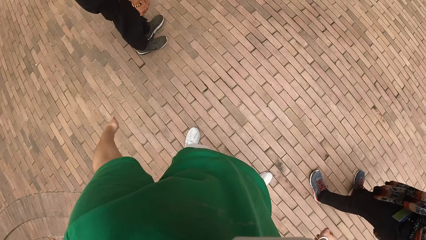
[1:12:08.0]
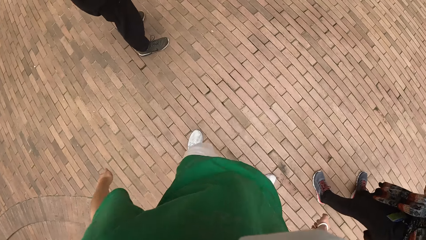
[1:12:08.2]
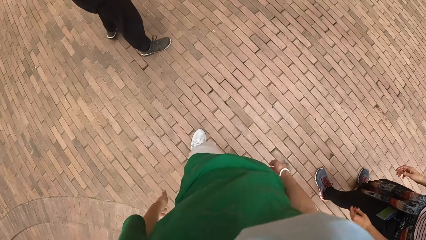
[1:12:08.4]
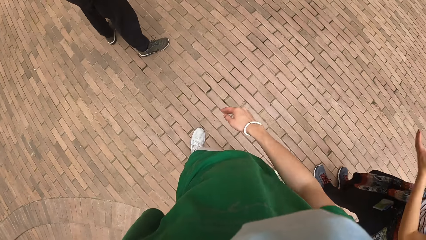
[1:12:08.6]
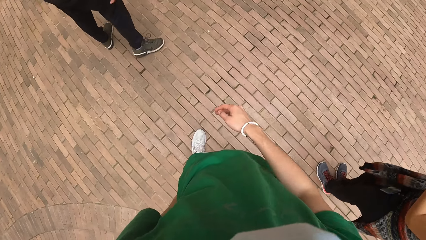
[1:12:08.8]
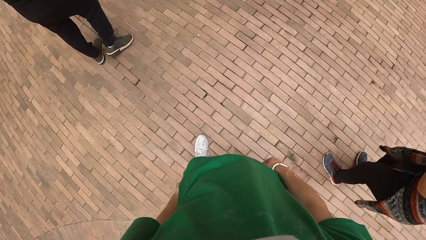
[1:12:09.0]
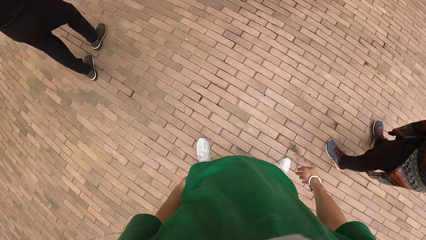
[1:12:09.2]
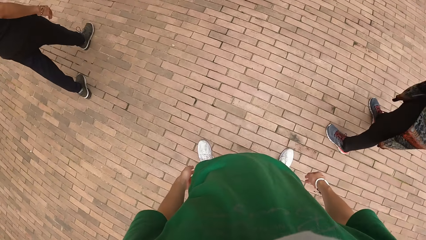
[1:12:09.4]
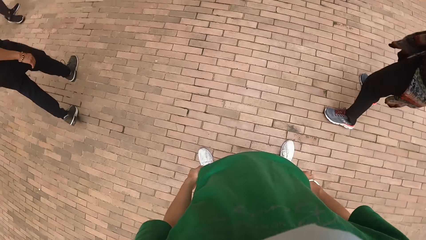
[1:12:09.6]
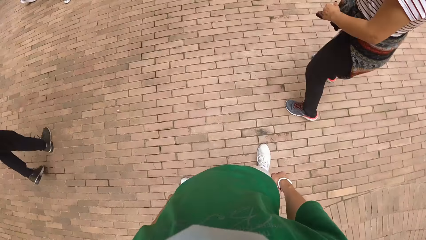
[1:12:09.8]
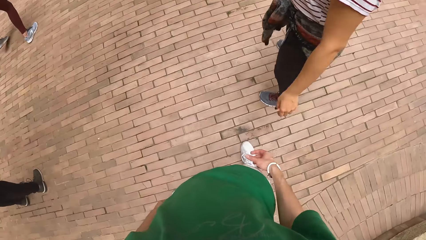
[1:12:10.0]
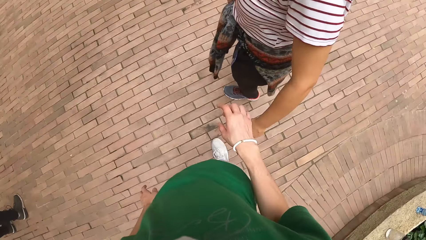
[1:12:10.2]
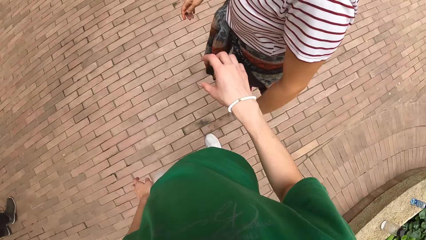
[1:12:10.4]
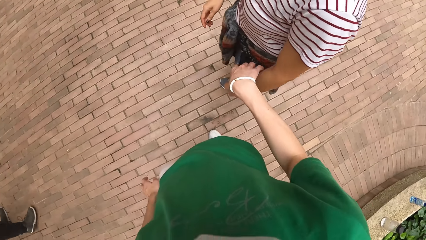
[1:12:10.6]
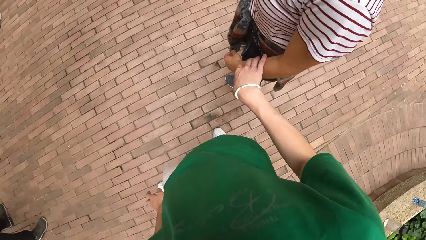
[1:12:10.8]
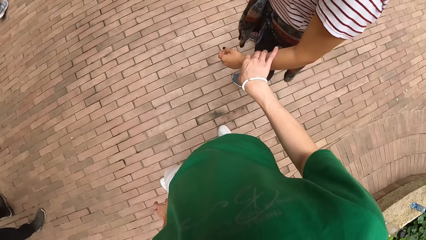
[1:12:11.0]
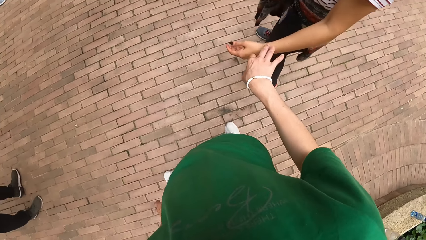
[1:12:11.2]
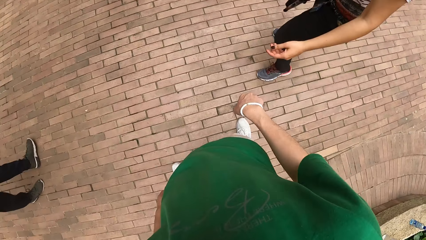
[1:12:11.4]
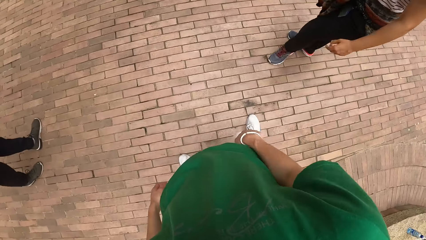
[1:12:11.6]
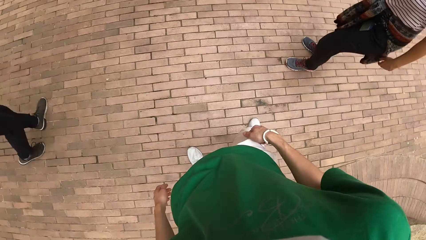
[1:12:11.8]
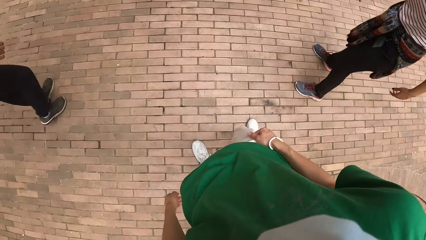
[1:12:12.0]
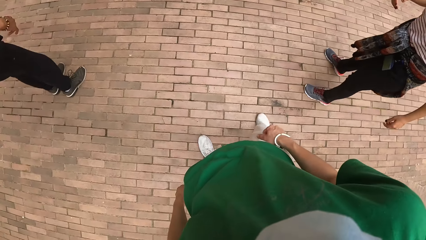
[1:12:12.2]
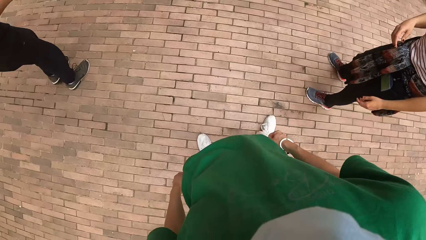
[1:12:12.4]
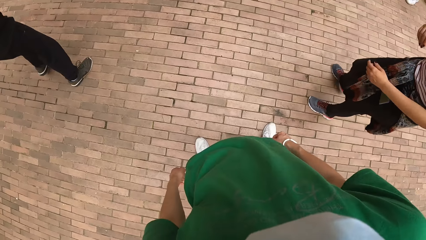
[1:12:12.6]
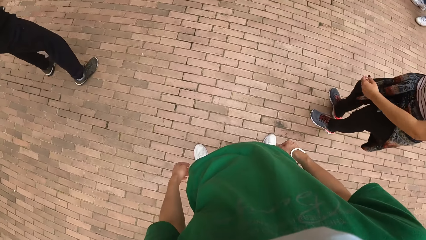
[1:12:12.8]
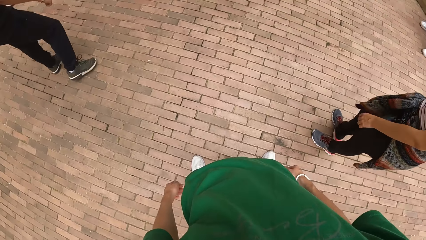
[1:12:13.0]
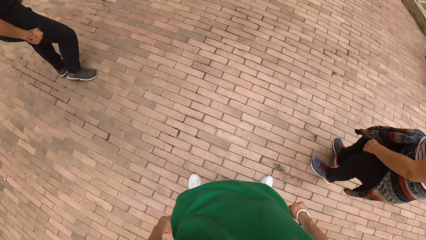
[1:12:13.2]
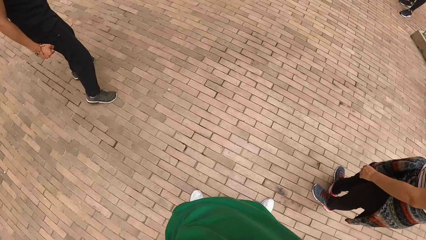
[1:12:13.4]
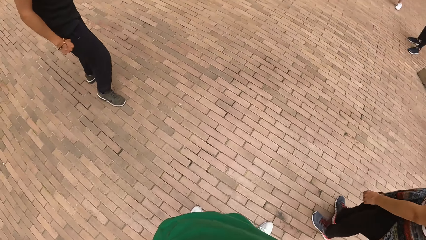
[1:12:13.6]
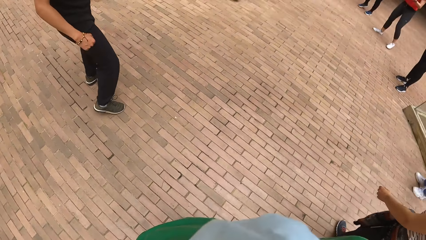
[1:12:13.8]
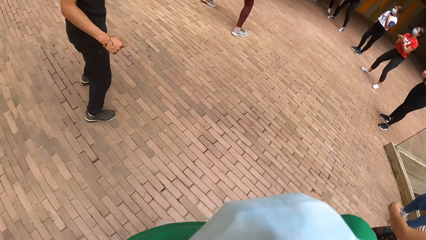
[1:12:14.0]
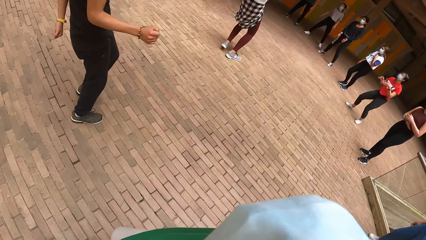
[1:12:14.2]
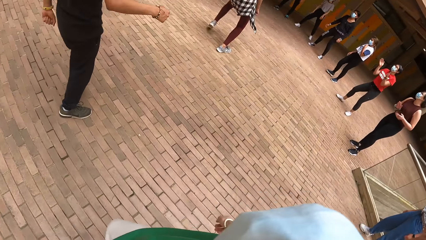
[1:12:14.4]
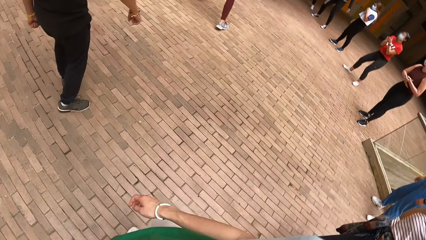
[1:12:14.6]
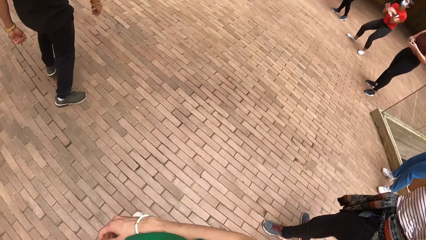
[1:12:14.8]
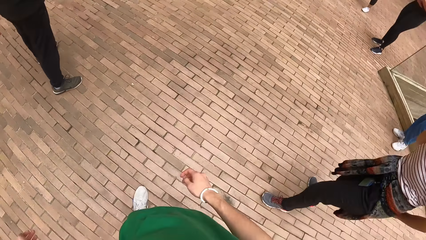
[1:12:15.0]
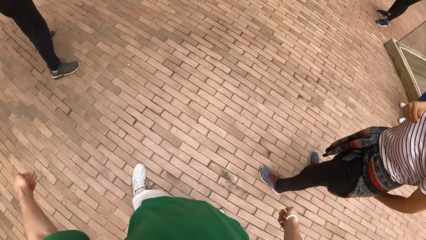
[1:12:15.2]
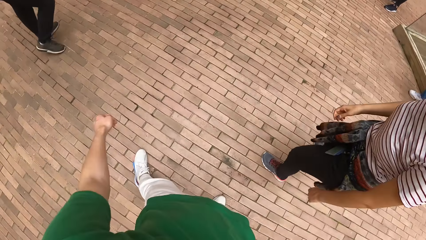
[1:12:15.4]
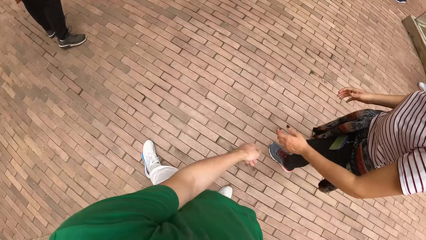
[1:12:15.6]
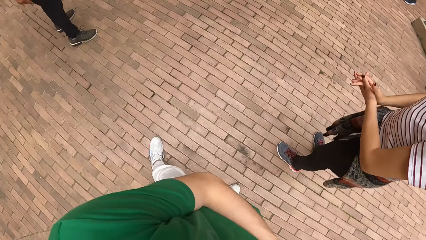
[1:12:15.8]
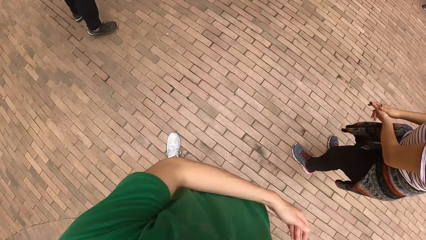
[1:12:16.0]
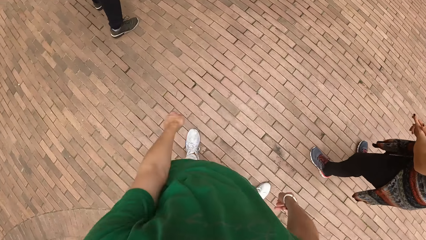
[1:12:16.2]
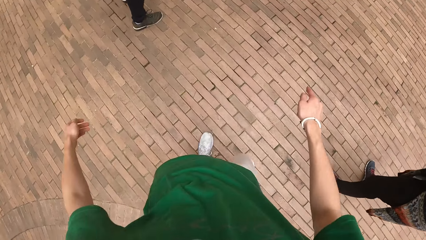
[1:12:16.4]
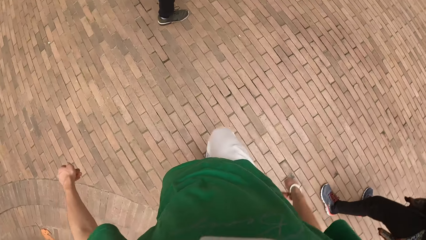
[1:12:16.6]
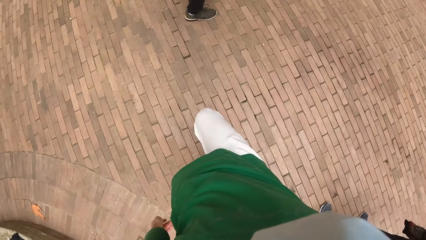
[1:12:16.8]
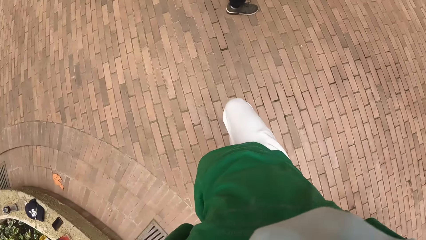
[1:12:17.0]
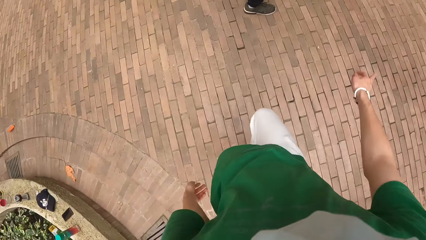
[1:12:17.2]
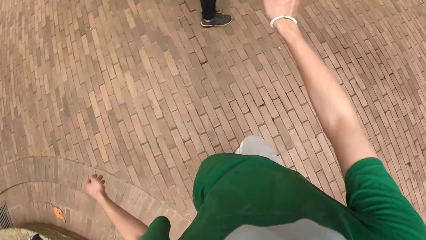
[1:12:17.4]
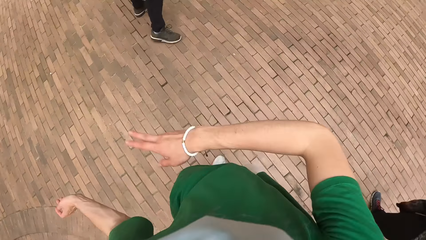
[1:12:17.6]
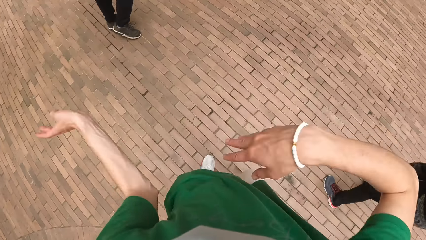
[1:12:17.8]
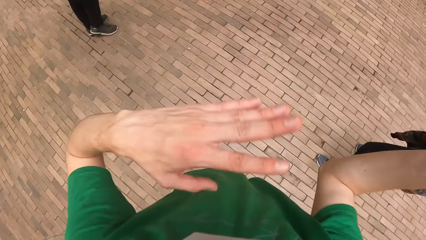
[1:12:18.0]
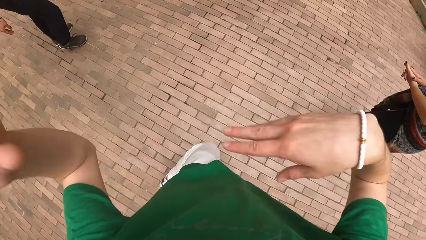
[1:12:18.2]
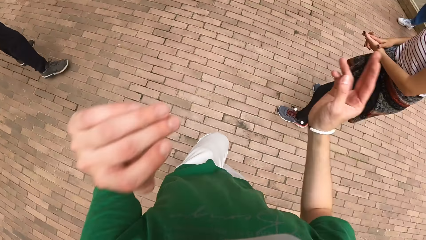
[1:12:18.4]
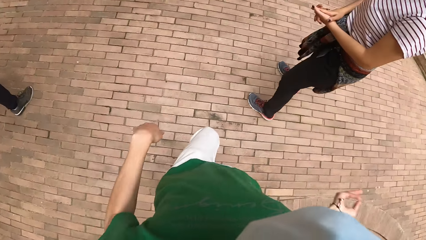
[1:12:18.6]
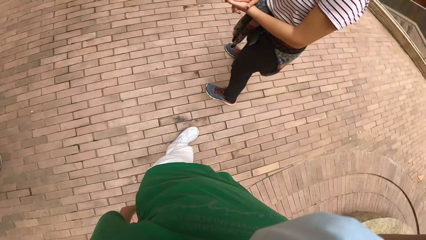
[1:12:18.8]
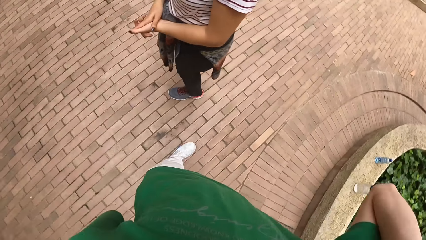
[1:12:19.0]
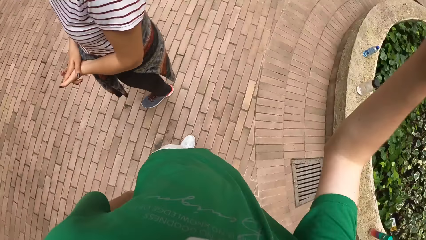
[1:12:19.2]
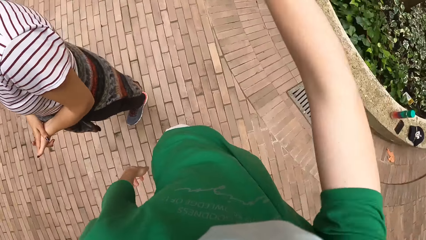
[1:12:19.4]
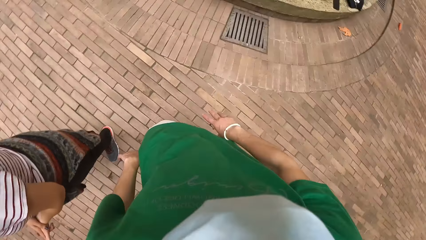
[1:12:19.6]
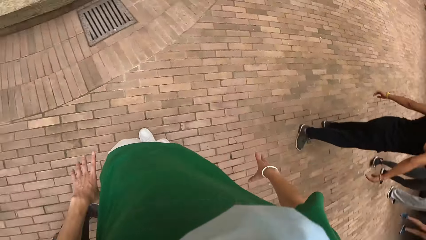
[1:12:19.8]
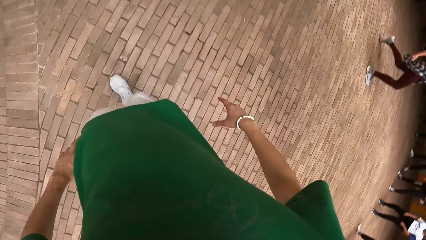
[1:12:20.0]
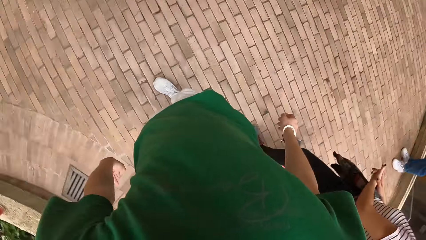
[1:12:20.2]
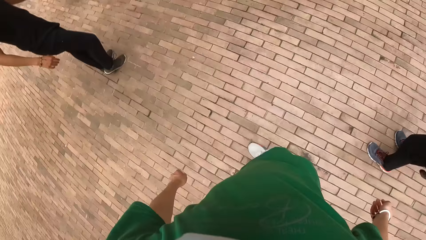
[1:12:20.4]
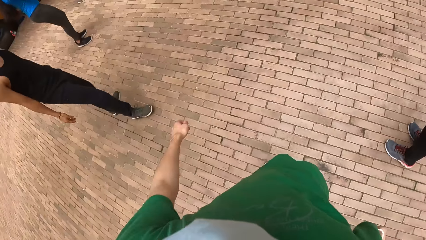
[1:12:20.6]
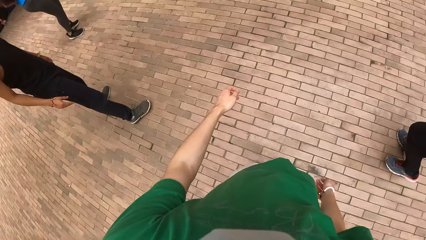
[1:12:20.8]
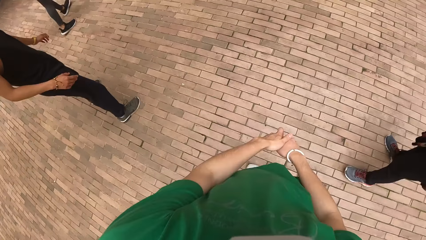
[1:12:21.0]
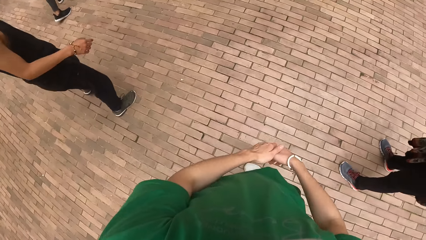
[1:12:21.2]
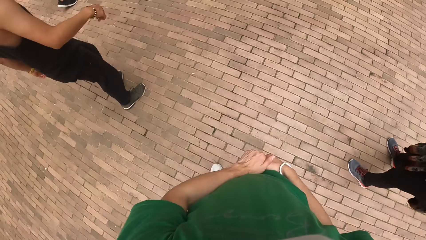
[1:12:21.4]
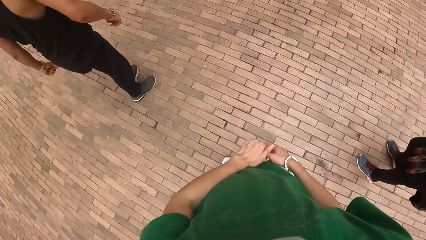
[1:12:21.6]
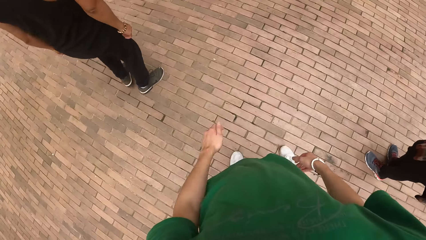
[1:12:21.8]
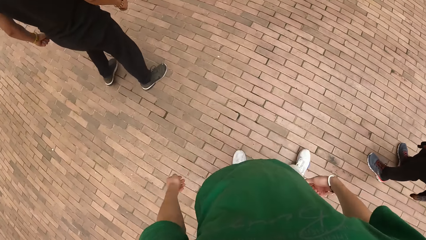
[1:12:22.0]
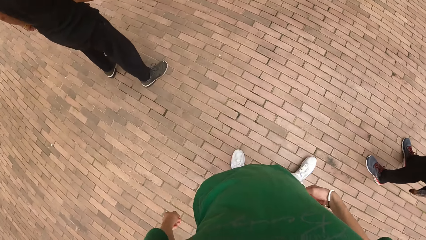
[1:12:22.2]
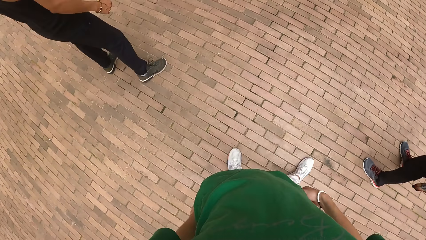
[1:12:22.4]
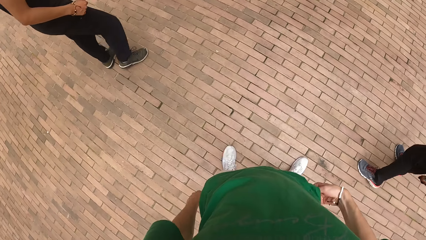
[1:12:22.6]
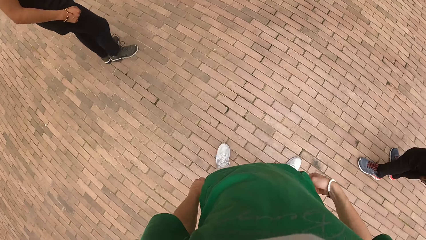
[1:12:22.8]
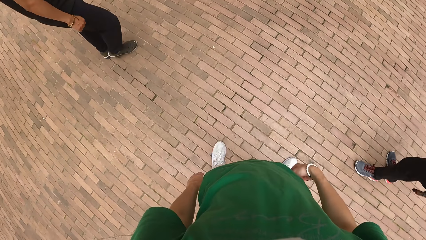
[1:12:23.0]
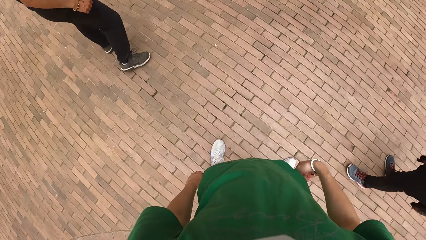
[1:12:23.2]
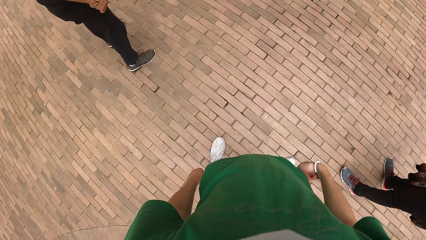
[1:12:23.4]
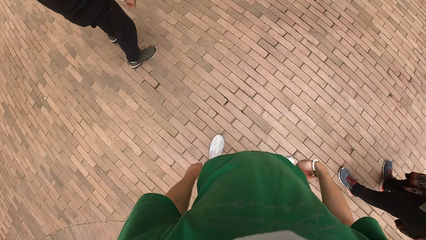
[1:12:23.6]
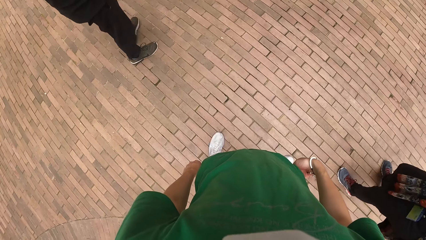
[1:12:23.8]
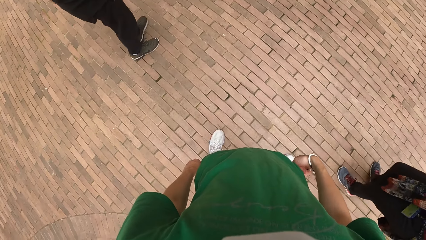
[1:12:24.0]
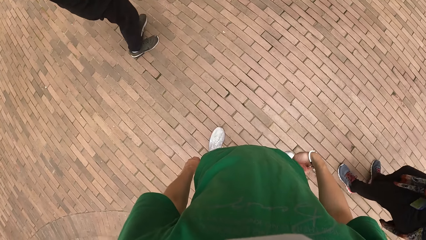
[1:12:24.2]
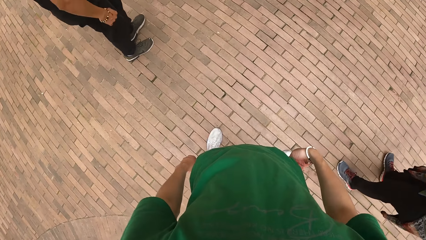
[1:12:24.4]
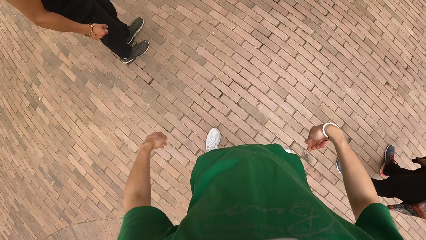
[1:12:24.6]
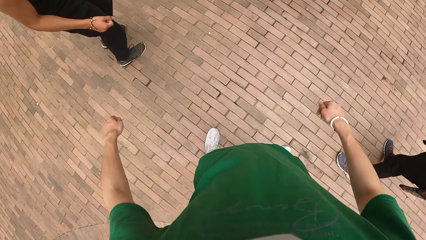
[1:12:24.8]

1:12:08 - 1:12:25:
The camera wearer touches the left hand of the girl with his right hand. He dances. He moves his hands. He dances alongside a woman and another woman. A woman makes dance moves. The camera wearer looks around.
